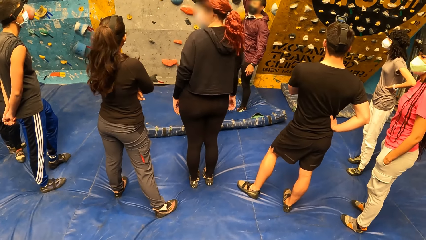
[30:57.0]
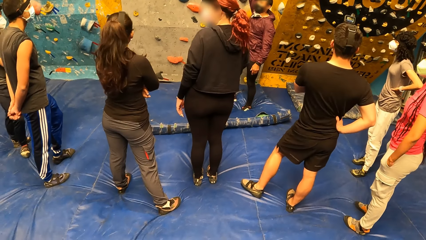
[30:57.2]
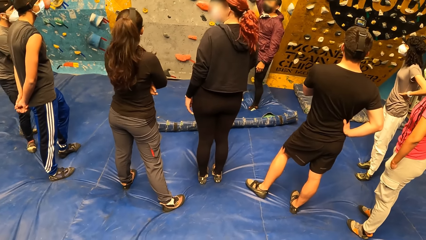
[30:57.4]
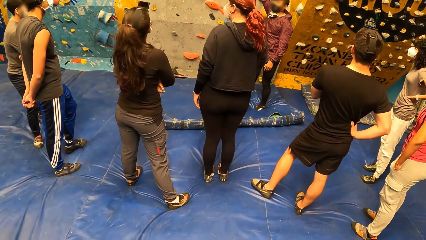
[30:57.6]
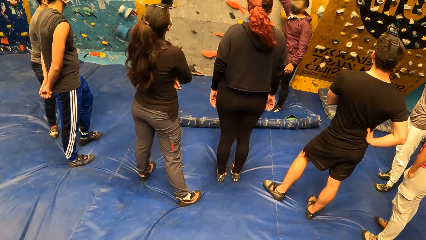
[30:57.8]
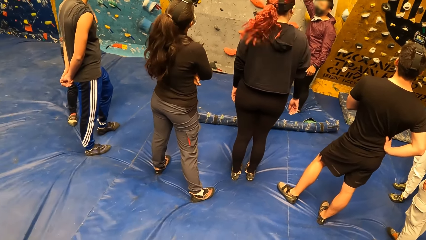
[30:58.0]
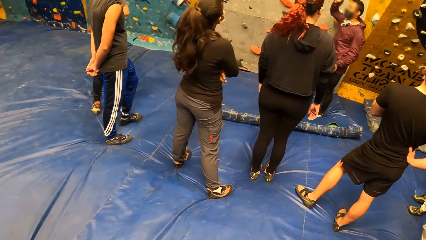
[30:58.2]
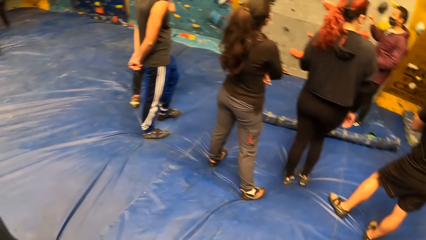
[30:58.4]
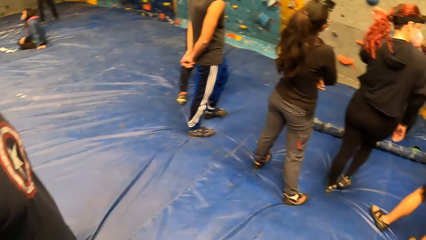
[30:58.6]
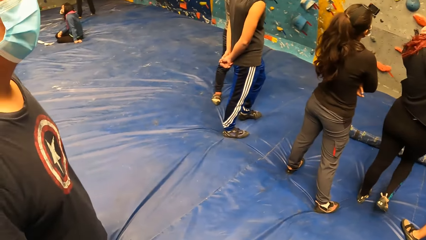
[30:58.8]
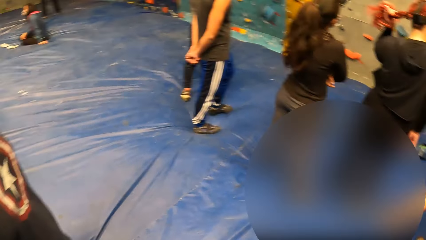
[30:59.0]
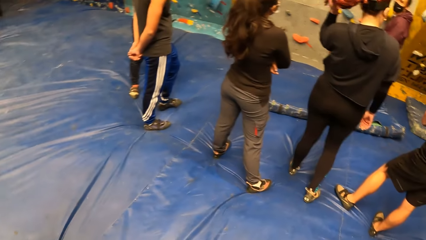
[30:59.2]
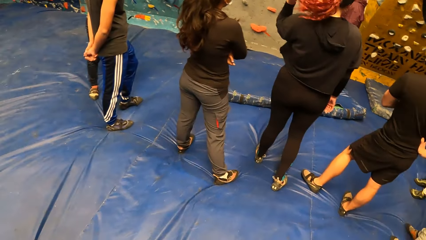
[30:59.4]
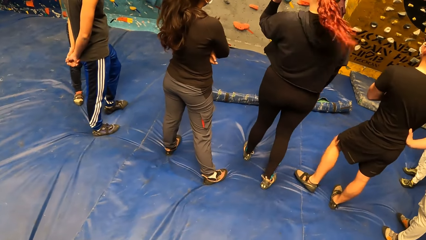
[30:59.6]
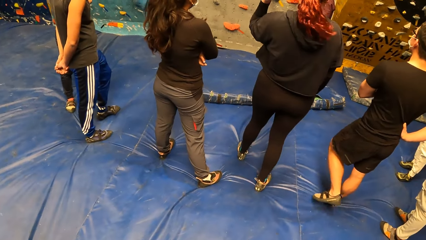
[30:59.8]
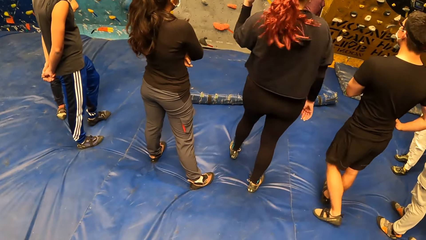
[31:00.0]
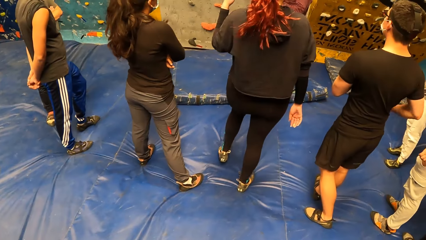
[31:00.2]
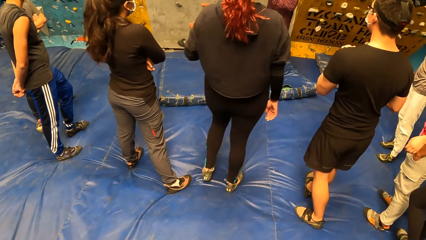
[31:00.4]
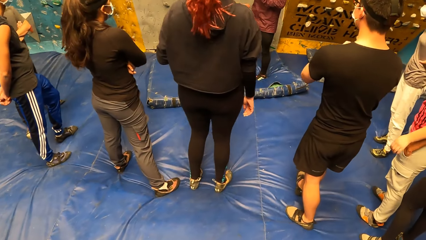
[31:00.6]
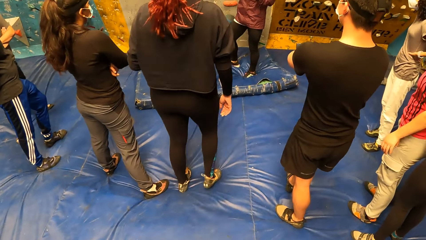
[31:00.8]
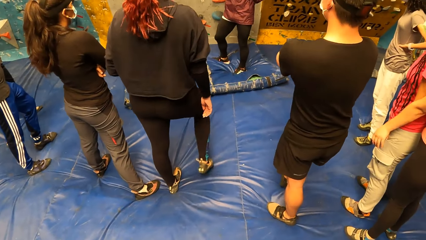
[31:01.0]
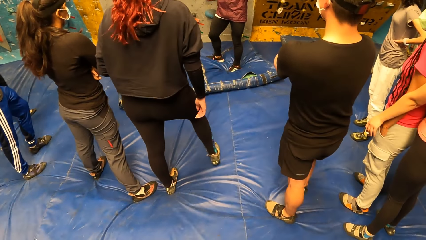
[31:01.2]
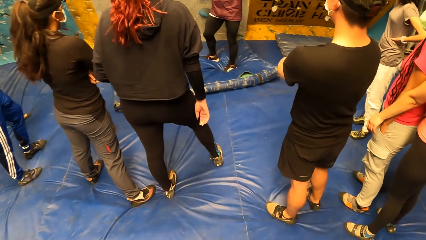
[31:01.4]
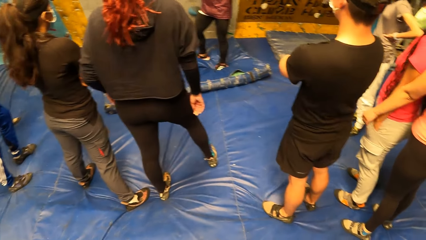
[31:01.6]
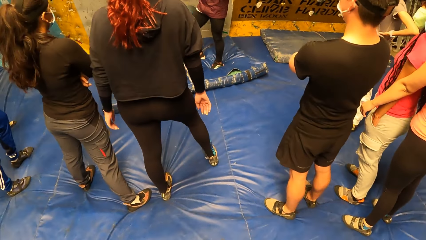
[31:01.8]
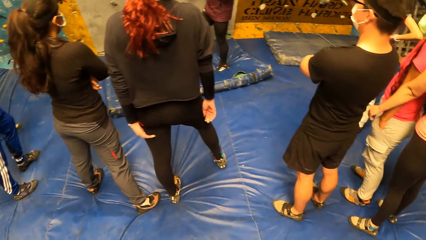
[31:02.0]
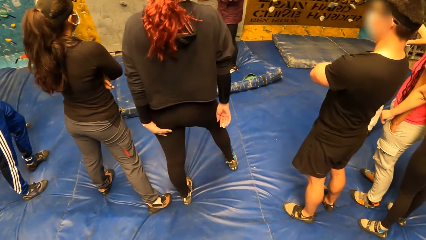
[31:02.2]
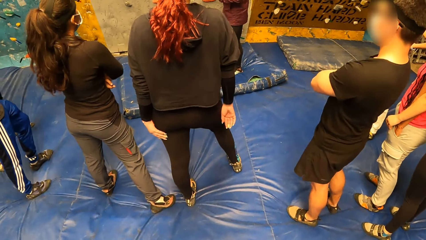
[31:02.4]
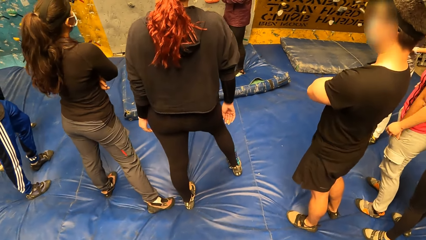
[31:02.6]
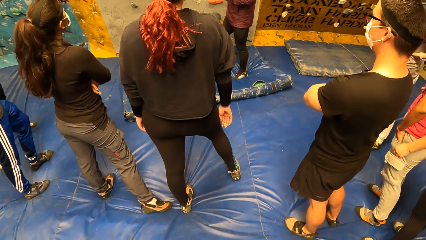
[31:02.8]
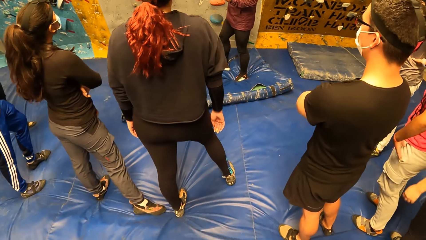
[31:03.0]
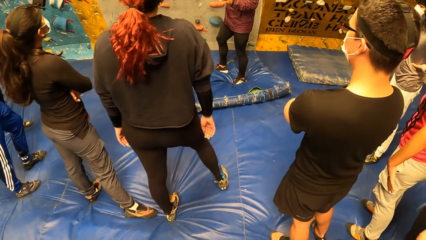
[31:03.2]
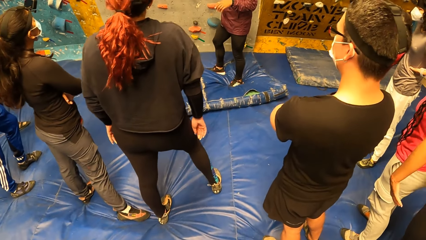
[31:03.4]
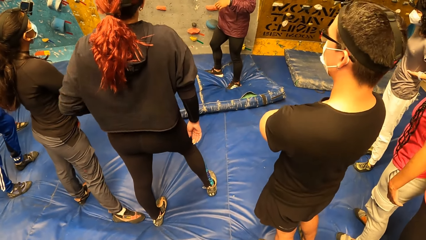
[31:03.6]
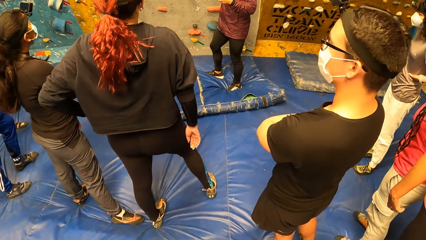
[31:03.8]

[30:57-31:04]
The camera wearer looks around the room.

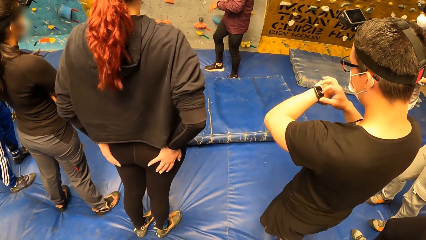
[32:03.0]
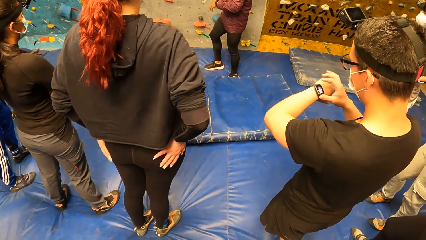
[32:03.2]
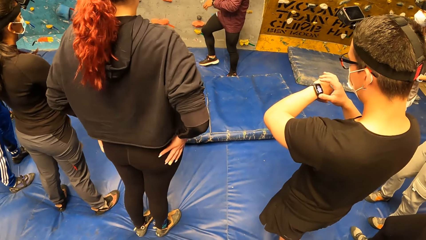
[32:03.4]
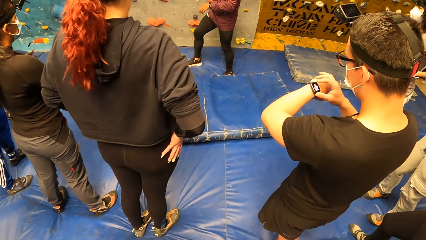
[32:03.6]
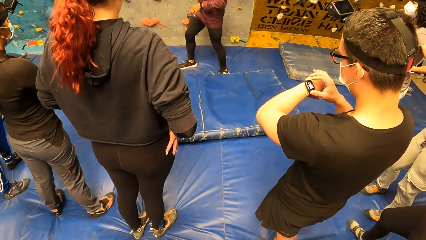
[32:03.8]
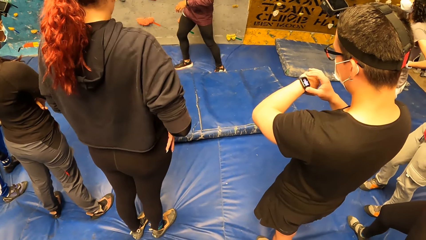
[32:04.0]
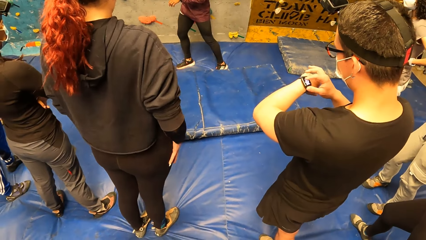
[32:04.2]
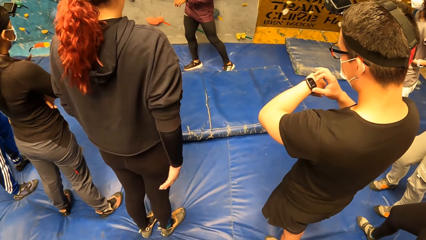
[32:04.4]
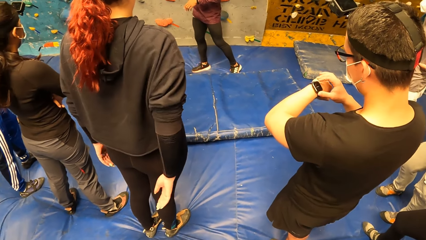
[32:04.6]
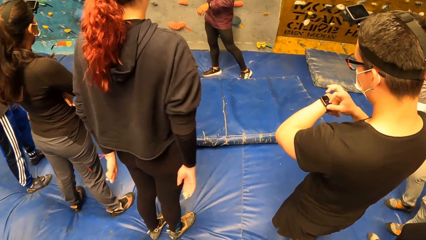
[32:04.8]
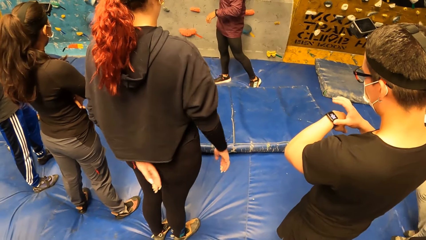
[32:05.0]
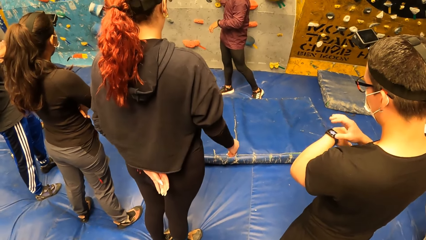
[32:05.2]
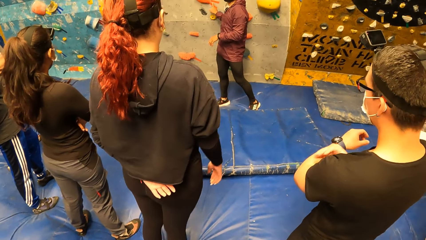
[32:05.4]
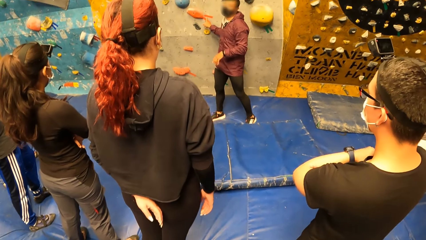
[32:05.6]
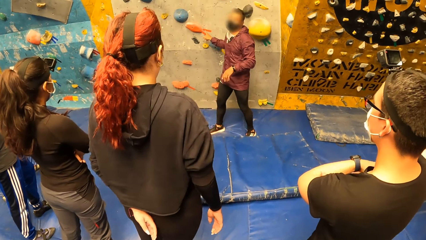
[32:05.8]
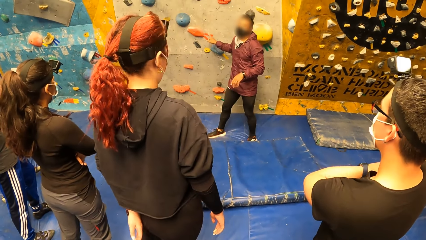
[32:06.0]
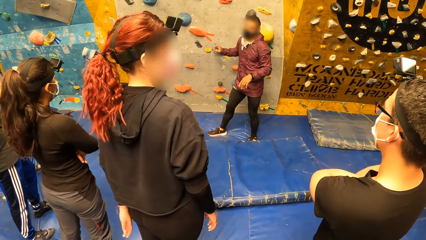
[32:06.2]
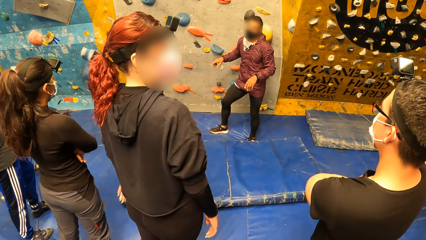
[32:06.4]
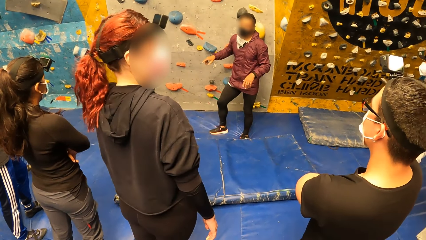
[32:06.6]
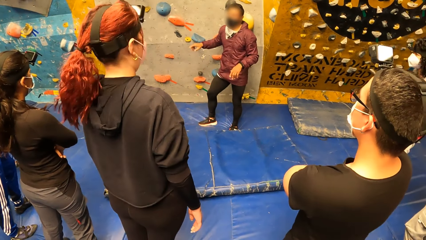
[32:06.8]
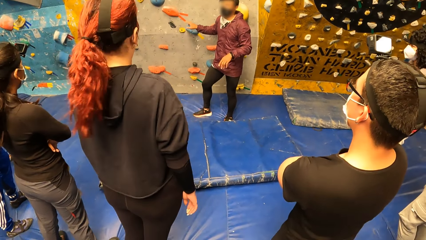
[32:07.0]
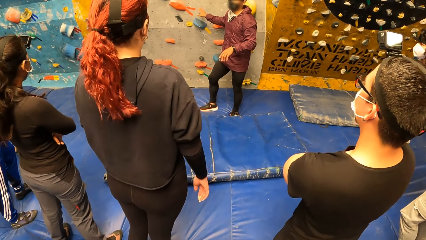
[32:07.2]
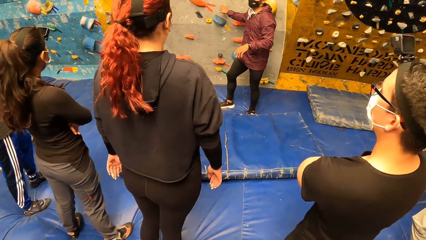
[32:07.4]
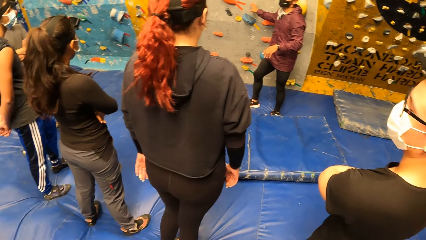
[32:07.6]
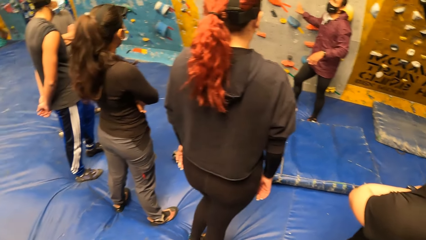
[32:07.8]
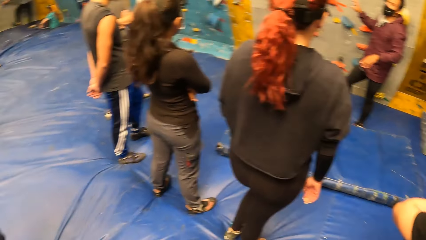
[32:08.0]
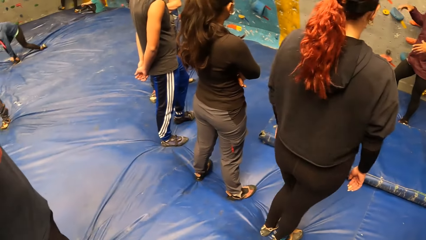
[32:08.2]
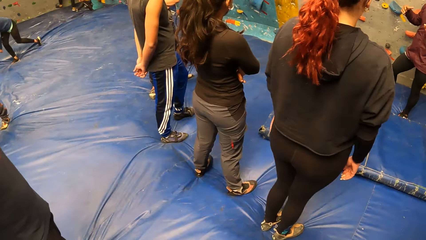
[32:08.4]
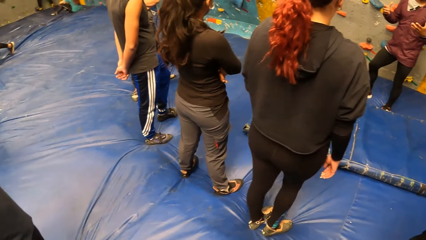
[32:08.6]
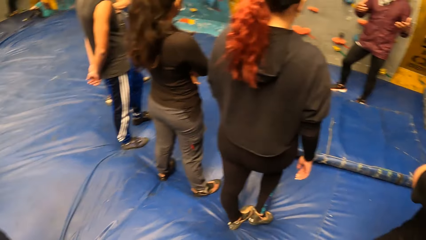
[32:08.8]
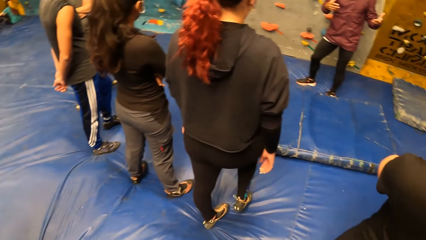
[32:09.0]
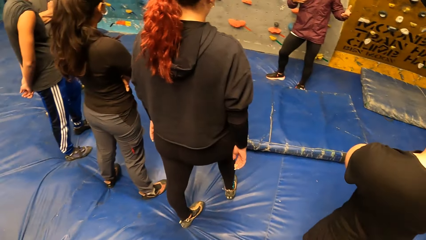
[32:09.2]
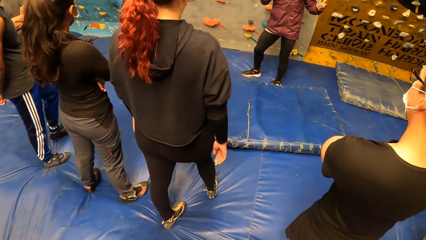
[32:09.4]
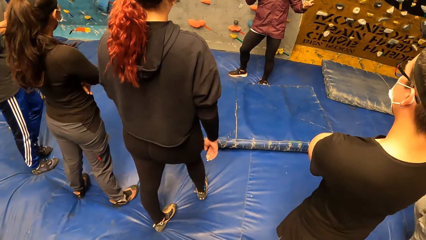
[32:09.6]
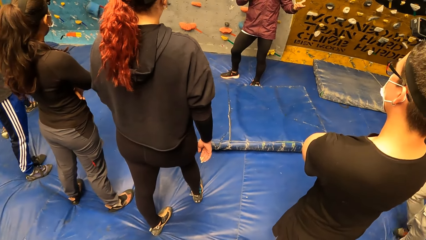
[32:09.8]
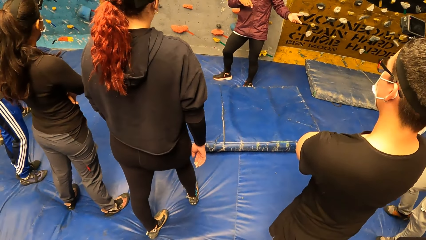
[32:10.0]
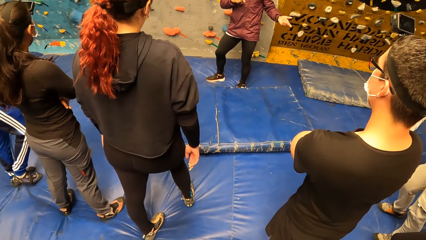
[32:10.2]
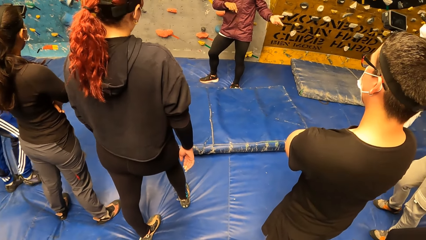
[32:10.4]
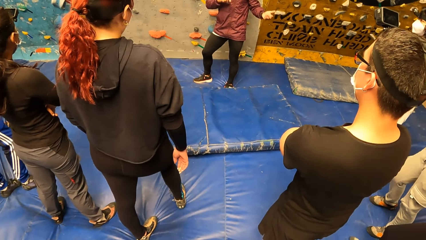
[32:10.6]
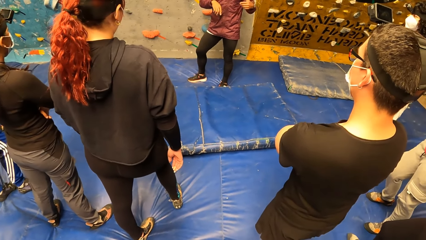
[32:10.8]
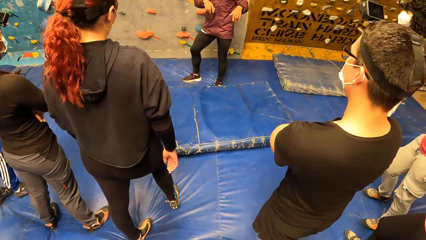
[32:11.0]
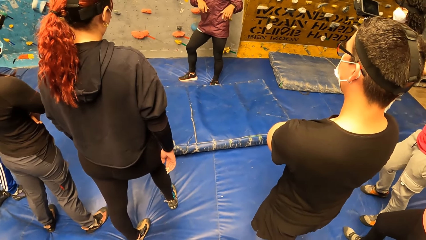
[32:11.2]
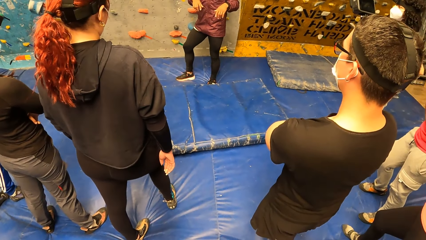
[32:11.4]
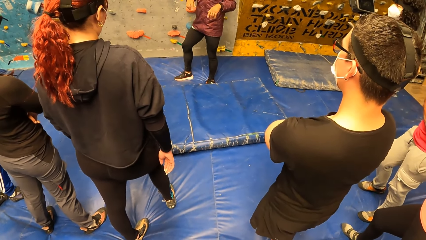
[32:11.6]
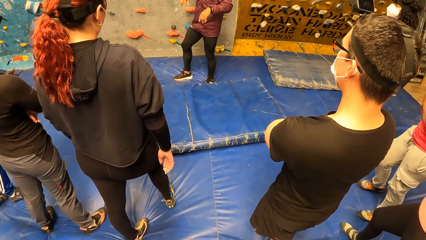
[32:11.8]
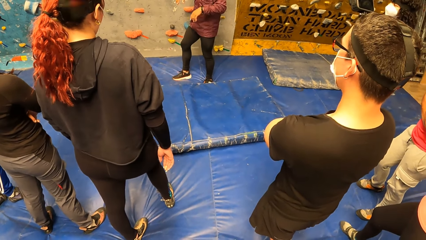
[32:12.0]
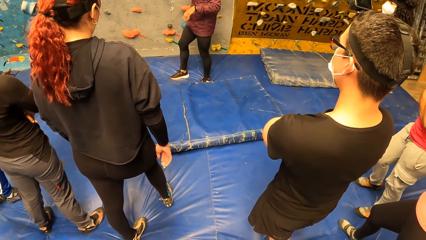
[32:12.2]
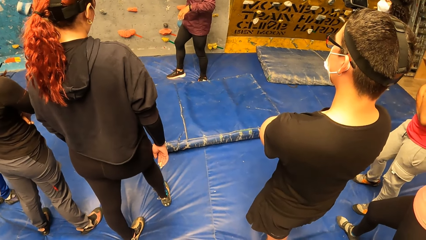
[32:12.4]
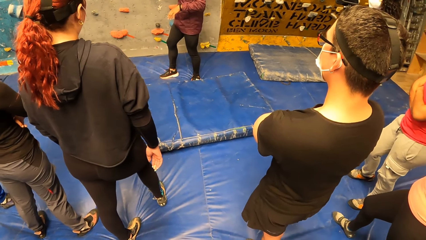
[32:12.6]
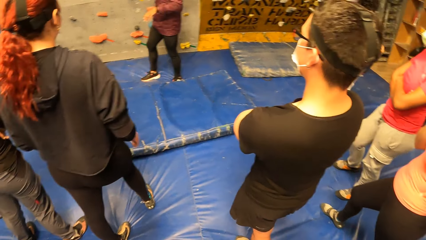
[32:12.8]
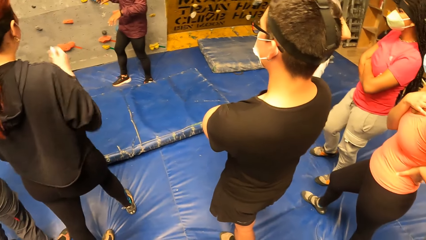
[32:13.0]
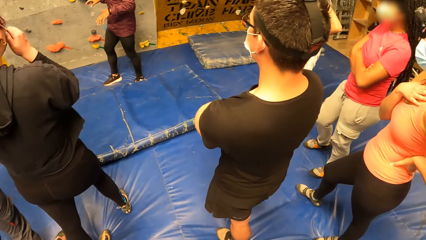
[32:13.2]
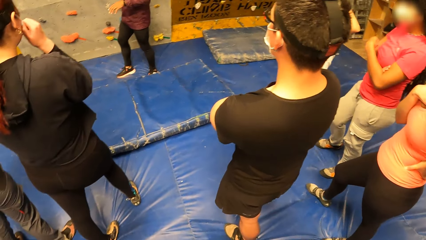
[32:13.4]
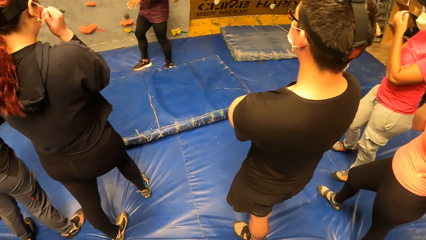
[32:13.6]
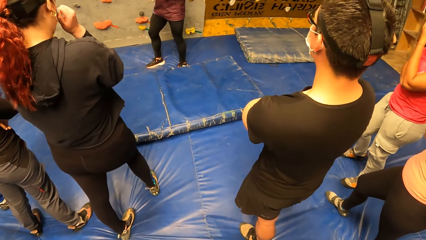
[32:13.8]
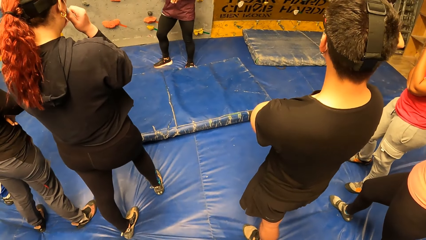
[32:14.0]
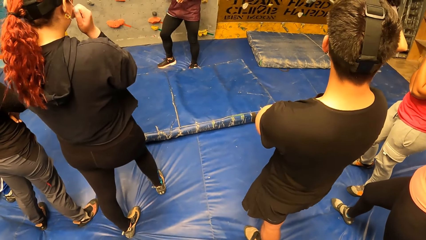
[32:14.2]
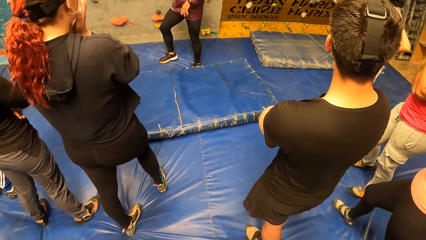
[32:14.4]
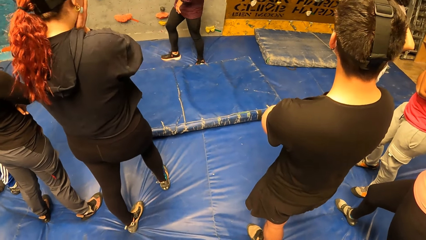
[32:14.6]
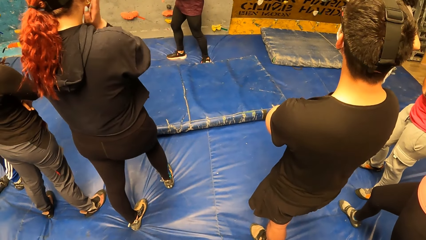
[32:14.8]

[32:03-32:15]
The woman puts both hands backwards, puts her right hand forward, and places her left hand on her backside. The man folds both hands in the sports complex. The camera wearer interacts with the instructor at the sports complex. The woman takes her left hand off her backside. The instructor touches a bouldering wall with his right hand. The instructor takes his right hand off the bouldering wall. The woman puts her right leg forward. The camera wearer interacts with the instructor at the sports complex. The woman touches her face with both hands.
